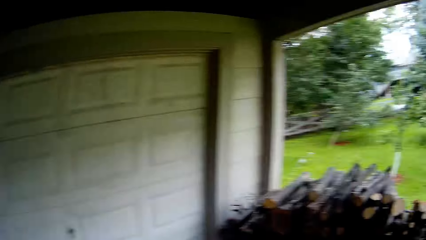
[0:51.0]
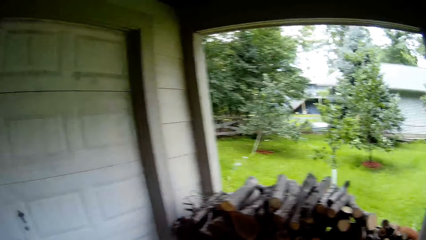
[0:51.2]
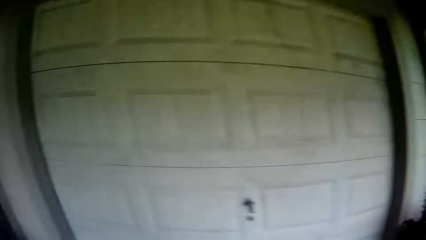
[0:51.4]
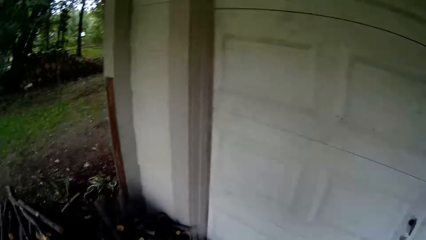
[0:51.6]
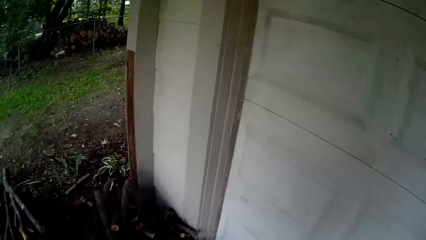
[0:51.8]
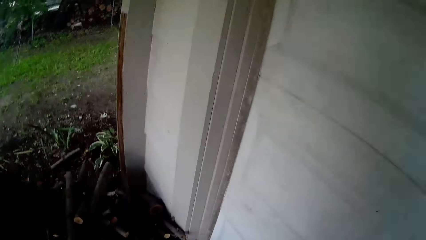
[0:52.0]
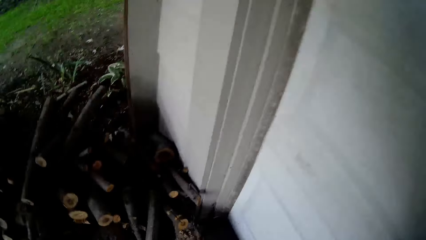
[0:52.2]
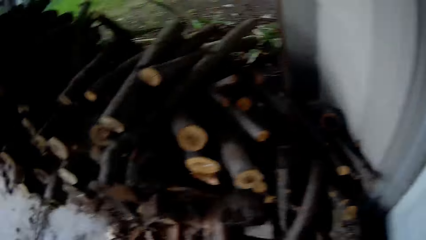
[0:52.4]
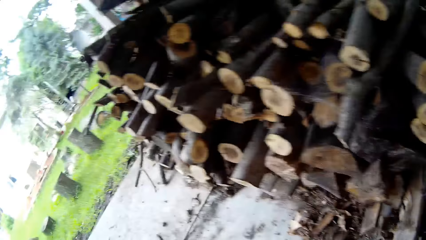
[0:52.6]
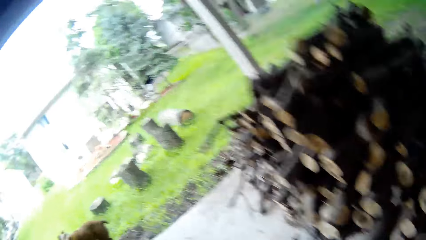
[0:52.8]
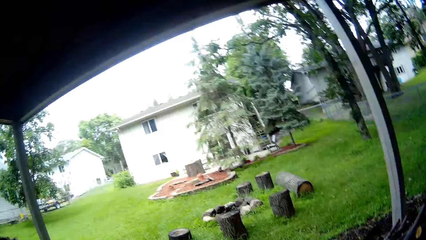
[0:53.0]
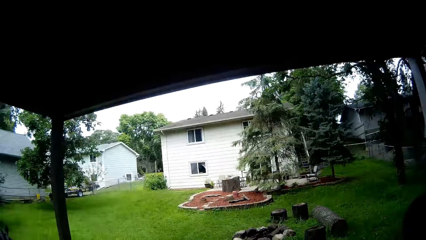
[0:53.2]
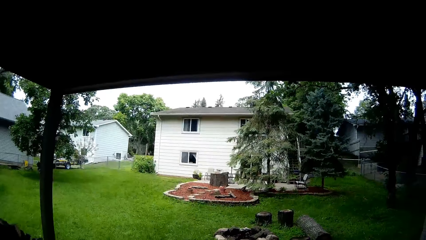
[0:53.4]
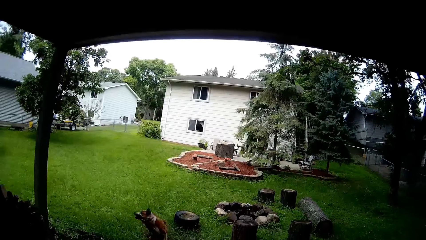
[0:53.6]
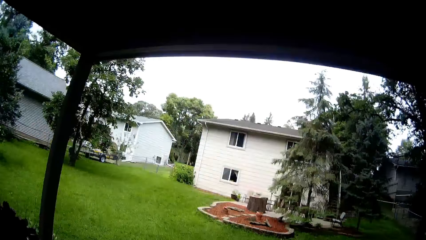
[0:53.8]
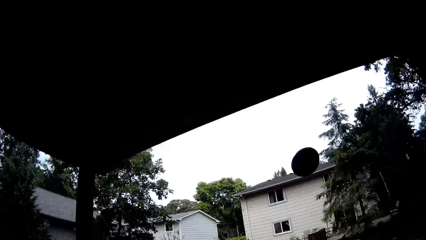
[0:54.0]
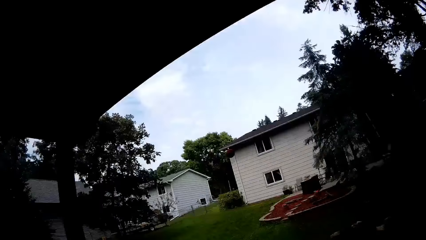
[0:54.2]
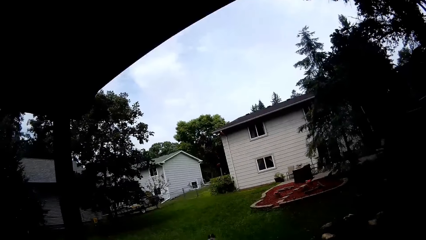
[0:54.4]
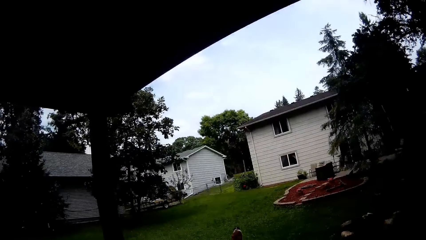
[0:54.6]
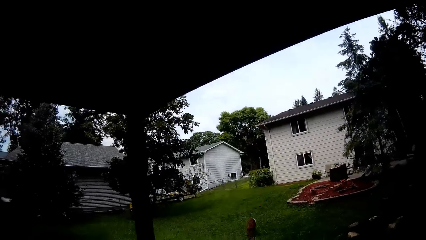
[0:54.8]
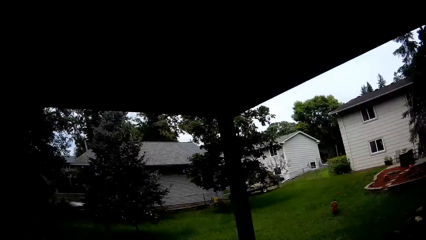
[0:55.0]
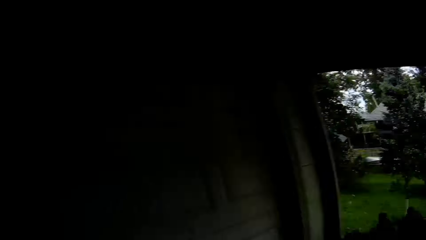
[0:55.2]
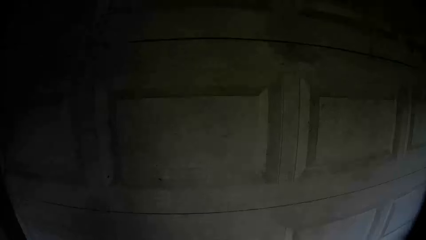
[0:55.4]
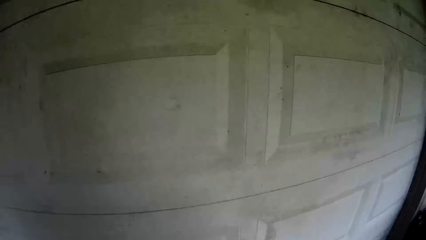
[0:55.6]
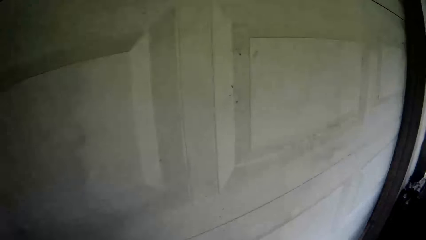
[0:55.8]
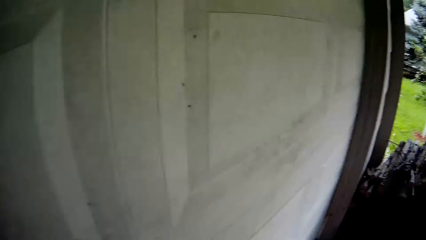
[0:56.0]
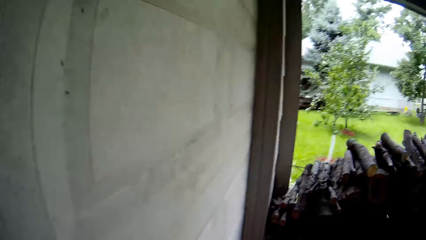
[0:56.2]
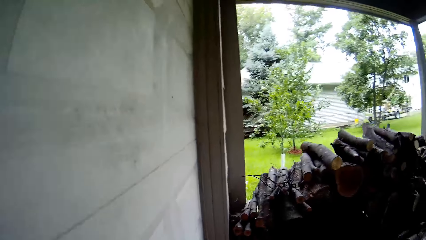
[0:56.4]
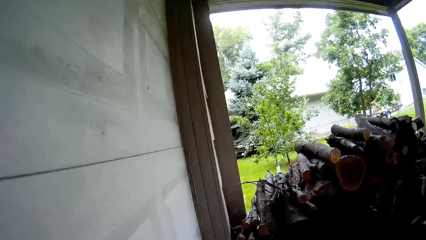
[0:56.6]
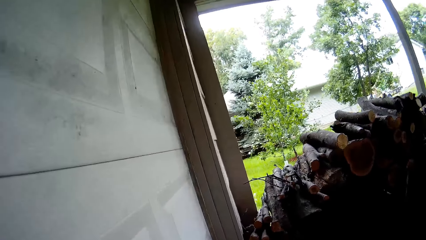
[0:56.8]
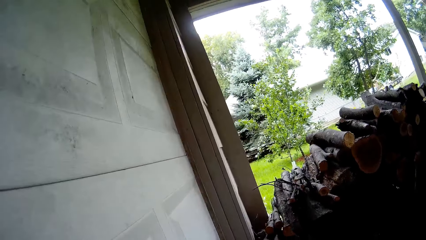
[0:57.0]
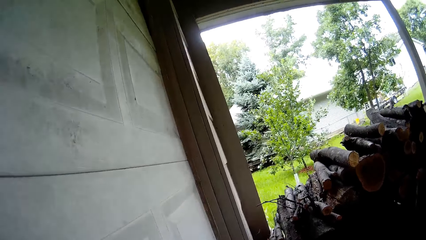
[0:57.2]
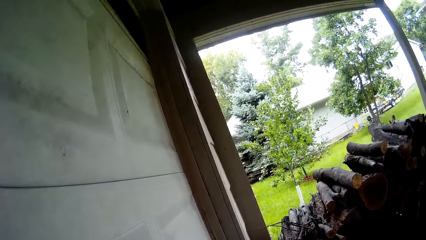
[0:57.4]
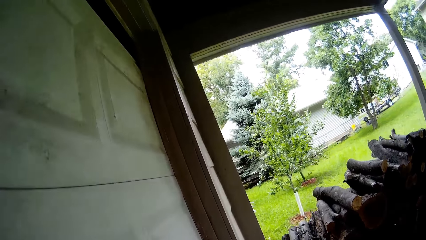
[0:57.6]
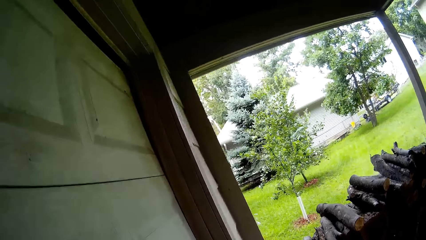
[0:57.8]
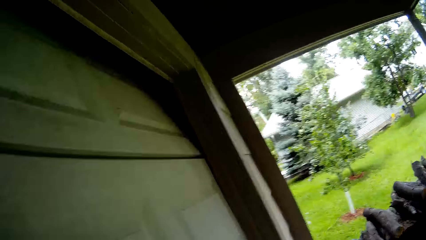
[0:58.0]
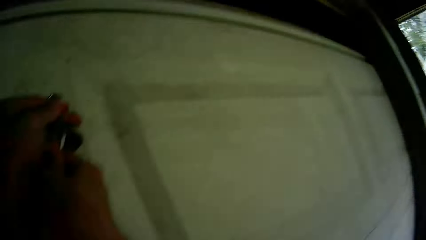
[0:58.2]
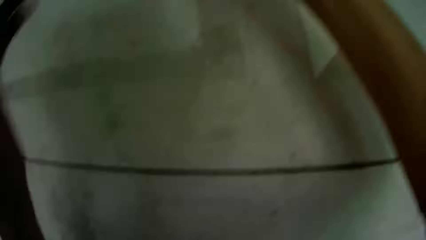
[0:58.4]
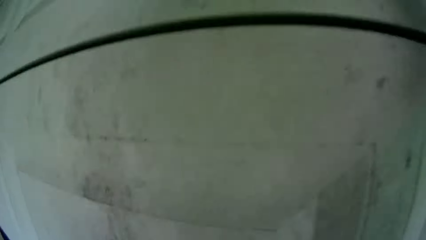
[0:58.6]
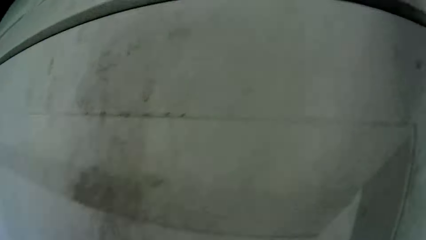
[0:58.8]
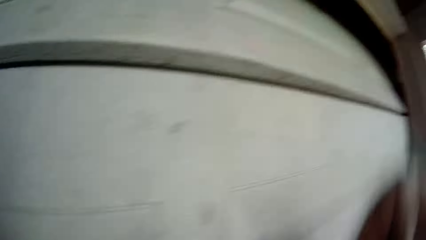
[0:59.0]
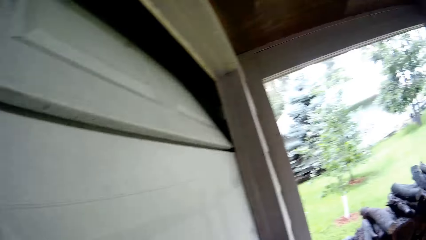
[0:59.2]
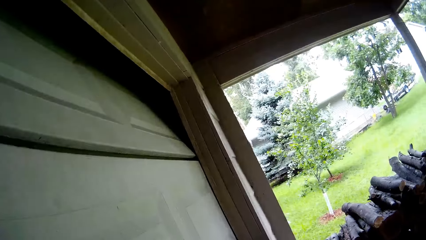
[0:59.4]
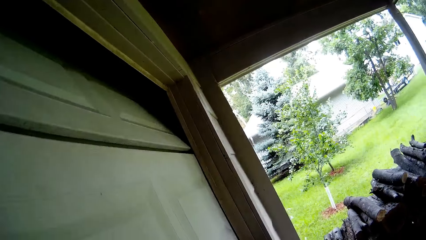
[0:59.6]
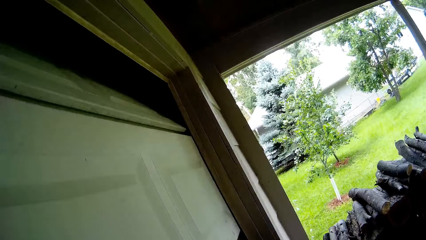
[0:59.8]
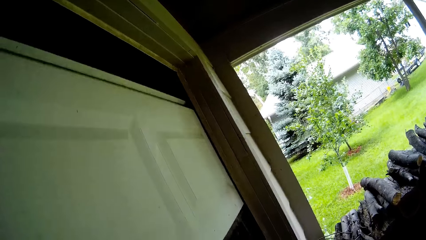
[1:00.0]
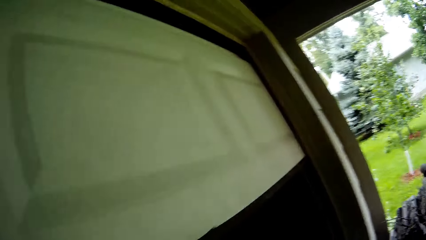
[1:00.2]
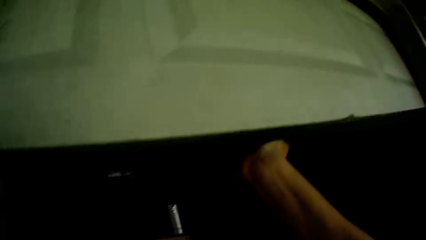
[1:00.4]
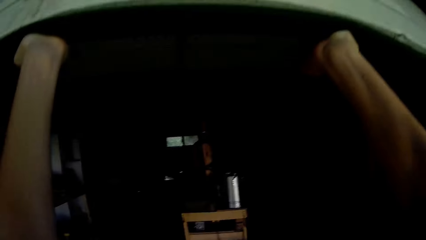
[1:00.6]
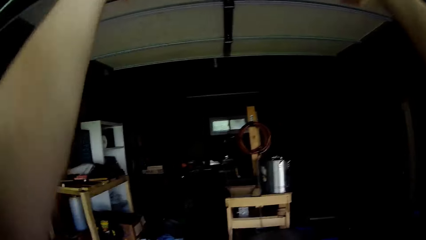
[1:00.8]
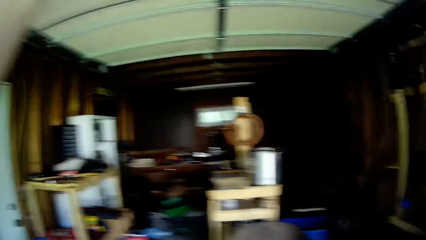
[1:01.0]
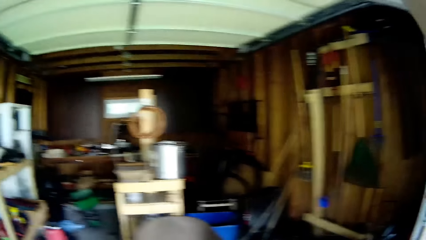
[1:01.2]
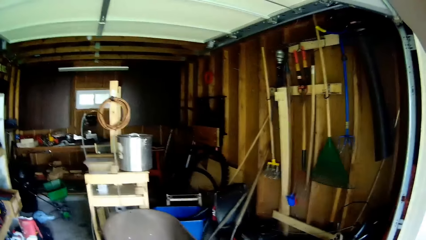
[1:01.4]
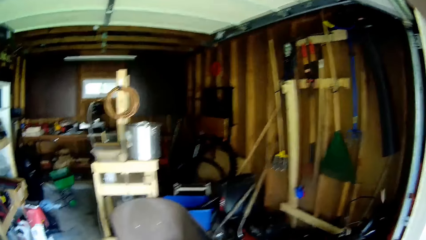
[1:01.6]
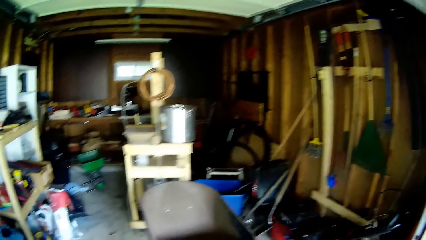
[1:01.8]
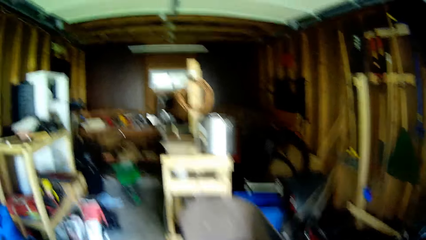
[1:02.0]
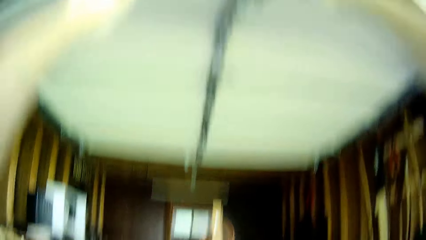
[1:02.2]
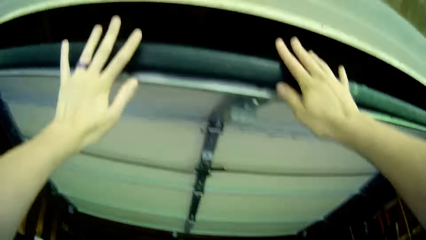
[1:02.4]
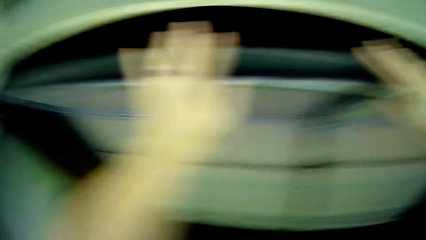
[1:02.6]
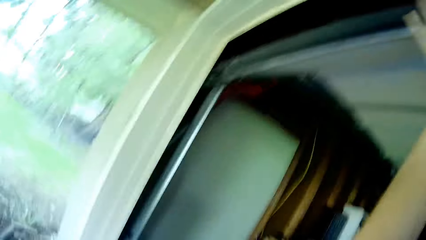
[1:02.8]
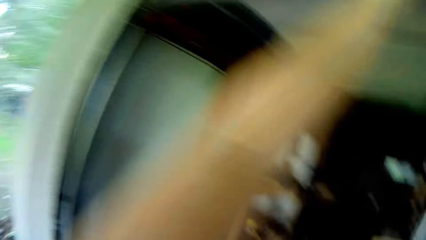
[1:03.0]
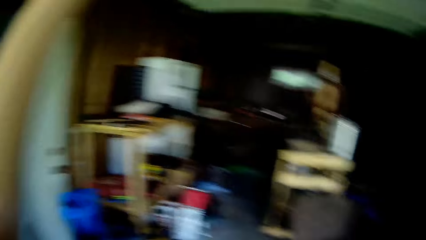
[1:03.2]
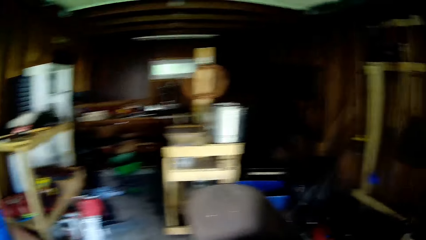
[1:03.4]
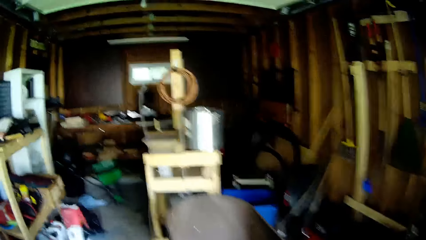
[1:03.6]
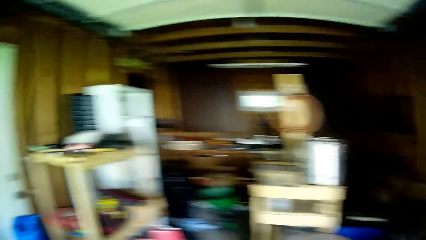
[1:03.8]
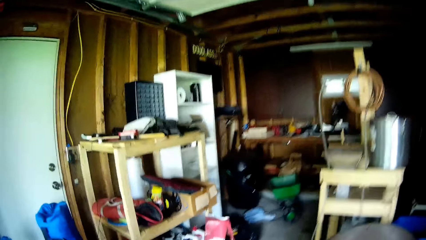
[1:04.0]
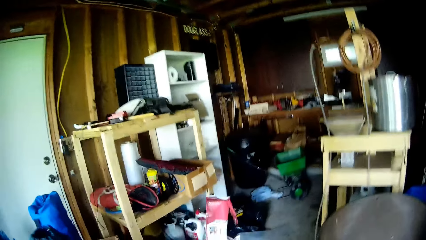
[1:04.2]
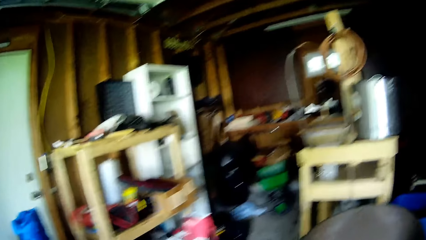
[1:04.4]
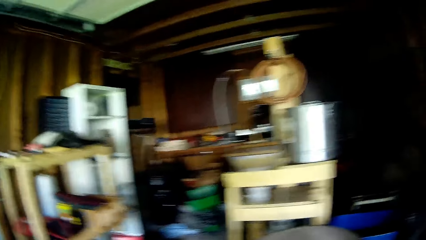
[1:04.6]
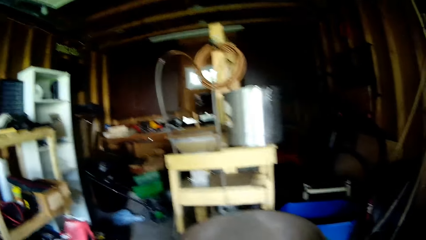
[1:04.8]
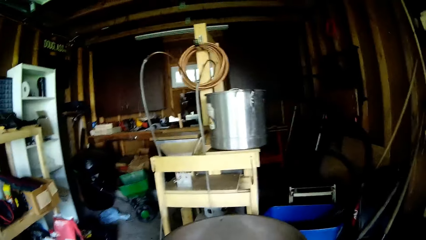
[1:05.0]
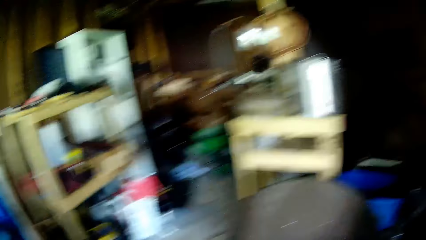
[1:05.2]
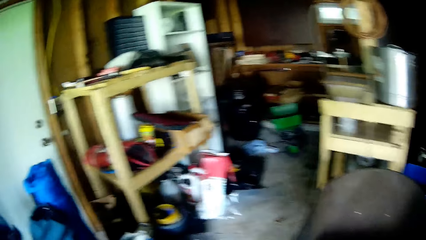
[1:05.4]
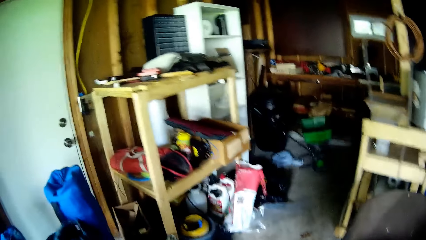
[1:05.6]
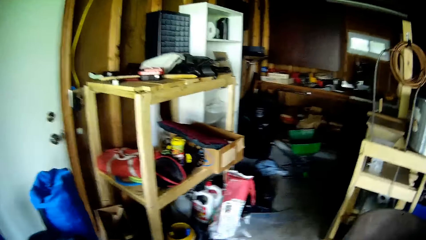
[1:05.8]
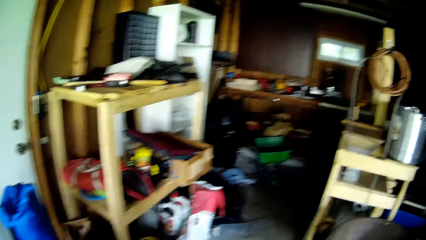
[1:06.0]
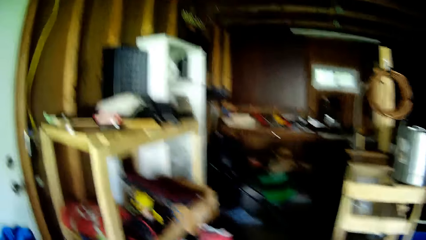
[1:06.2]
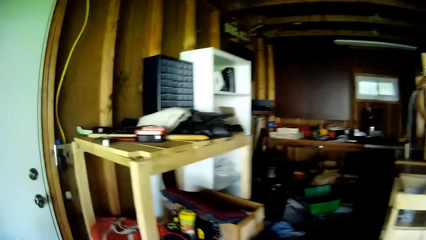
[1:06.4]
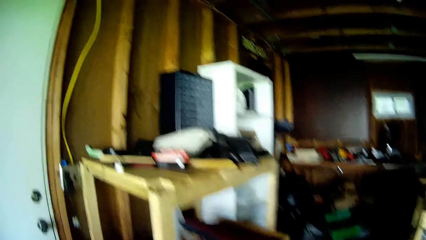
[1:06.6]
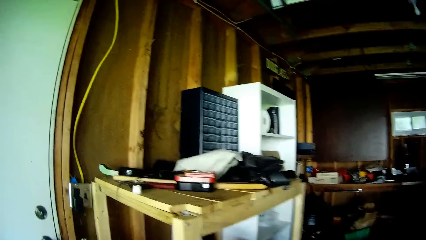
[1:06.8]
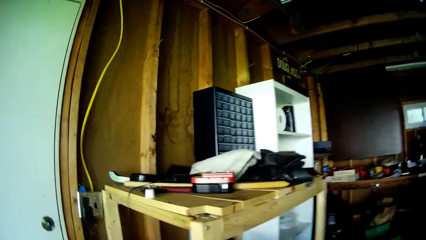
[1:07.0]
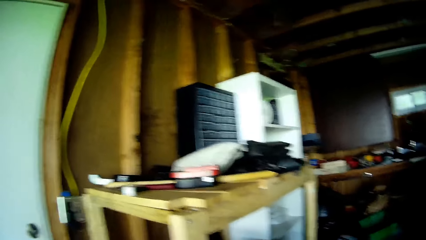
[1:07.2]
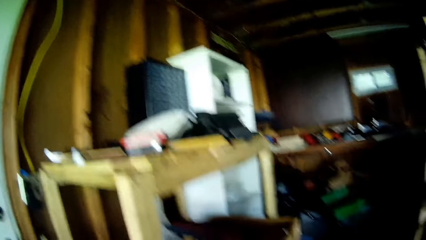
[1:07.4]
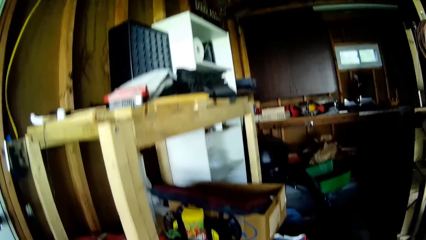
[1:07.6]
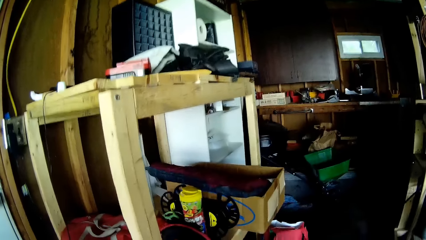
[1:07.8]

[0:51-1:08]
The camera wearer slides a door of the shed or building up using both hands. They enter the building.
